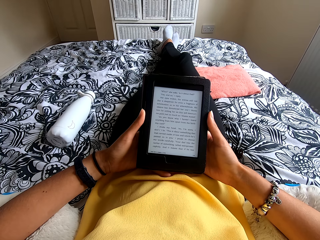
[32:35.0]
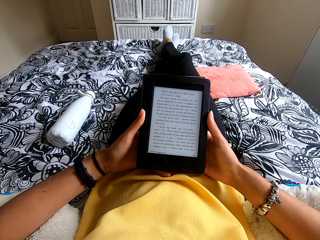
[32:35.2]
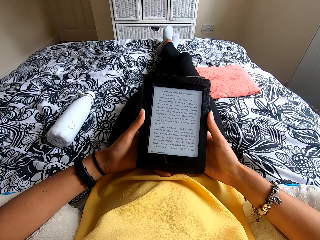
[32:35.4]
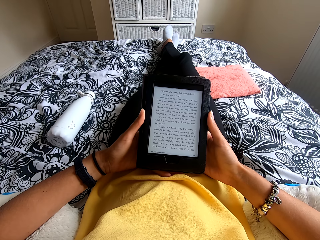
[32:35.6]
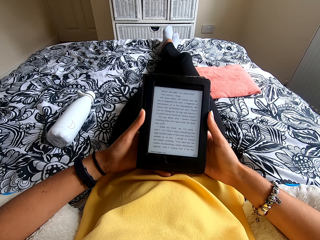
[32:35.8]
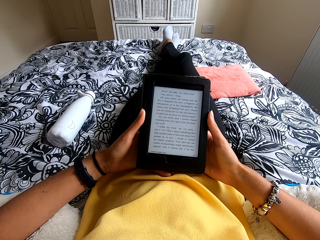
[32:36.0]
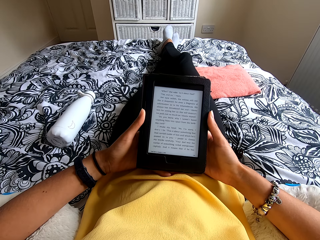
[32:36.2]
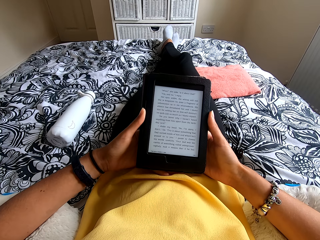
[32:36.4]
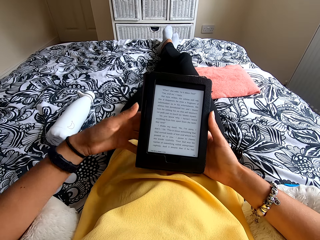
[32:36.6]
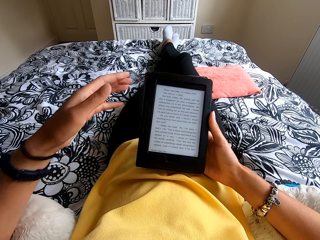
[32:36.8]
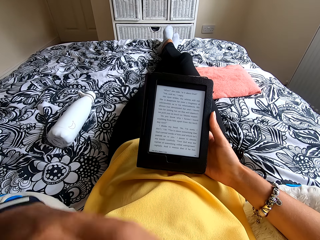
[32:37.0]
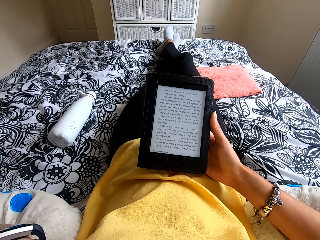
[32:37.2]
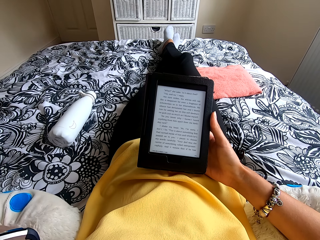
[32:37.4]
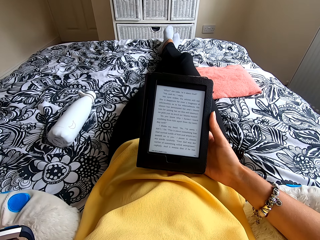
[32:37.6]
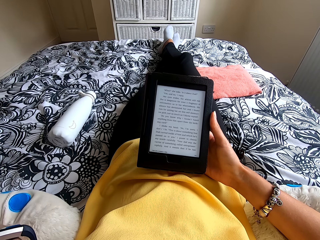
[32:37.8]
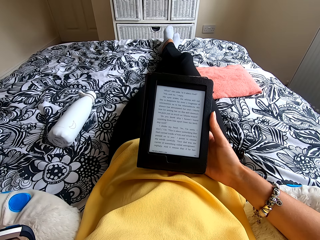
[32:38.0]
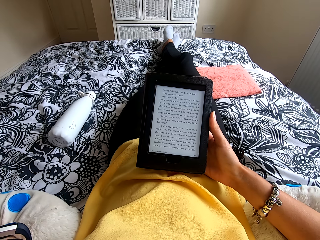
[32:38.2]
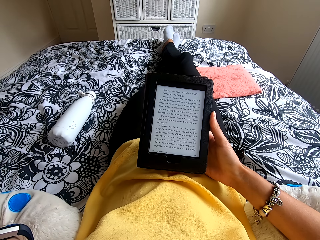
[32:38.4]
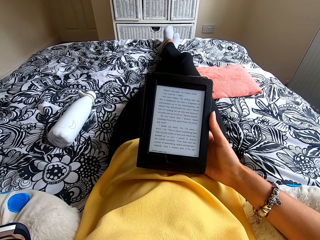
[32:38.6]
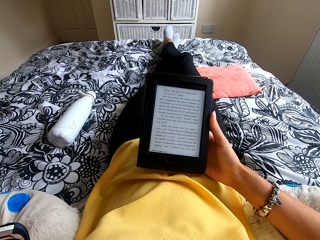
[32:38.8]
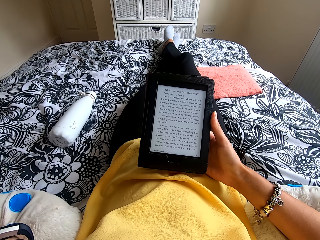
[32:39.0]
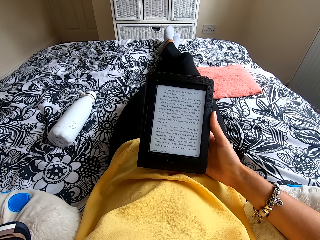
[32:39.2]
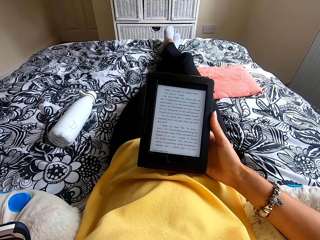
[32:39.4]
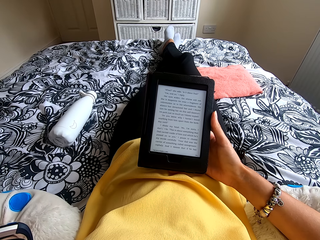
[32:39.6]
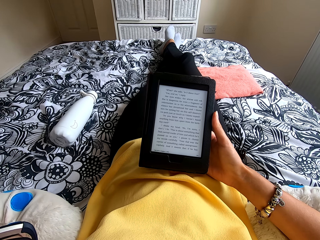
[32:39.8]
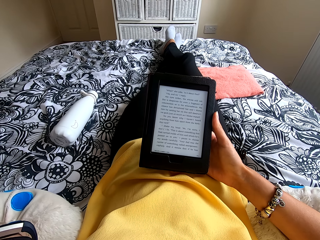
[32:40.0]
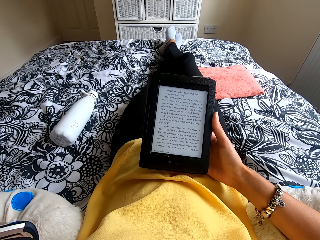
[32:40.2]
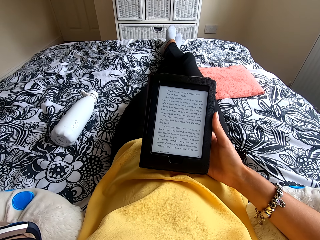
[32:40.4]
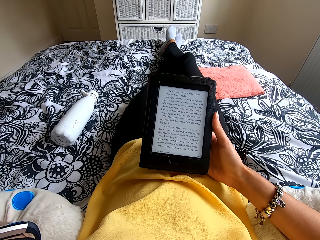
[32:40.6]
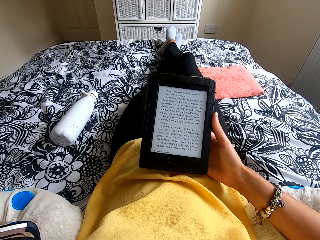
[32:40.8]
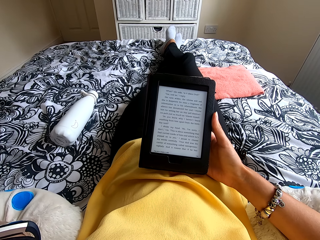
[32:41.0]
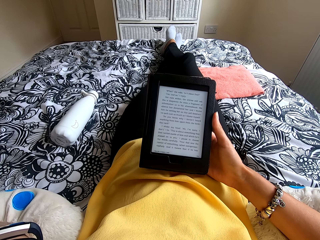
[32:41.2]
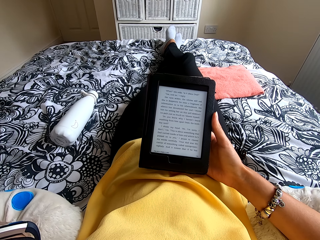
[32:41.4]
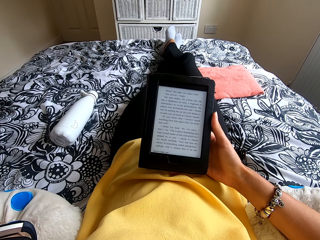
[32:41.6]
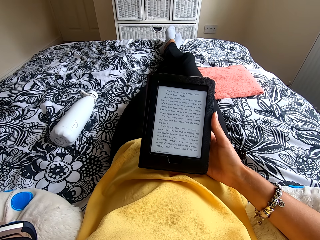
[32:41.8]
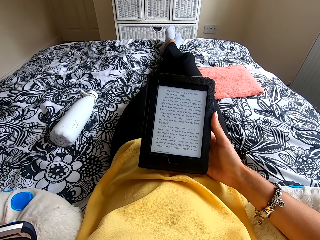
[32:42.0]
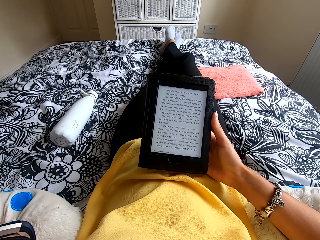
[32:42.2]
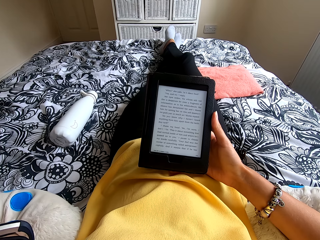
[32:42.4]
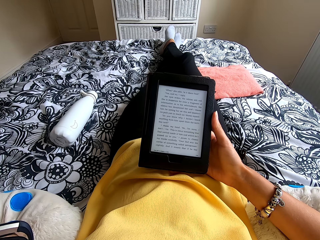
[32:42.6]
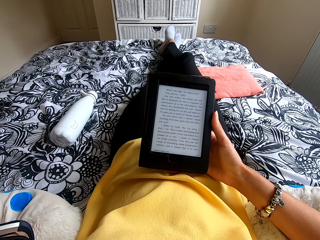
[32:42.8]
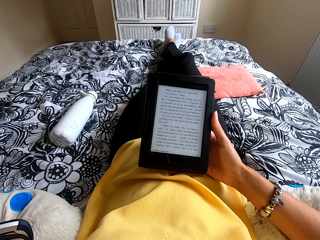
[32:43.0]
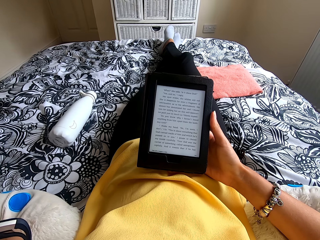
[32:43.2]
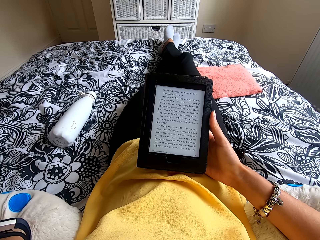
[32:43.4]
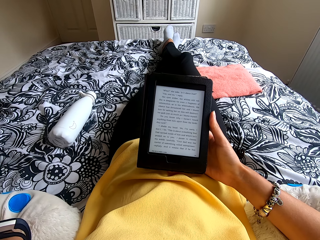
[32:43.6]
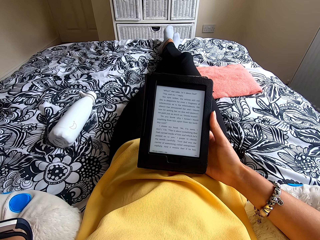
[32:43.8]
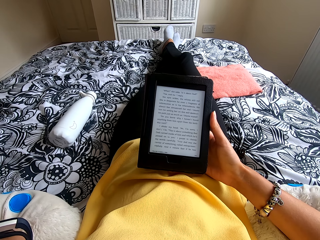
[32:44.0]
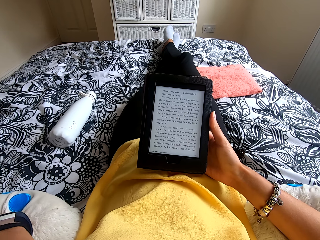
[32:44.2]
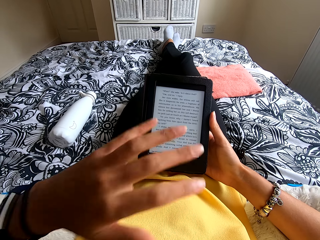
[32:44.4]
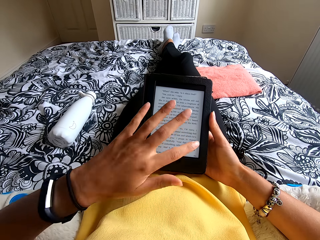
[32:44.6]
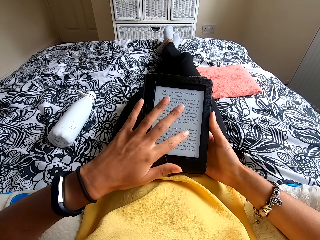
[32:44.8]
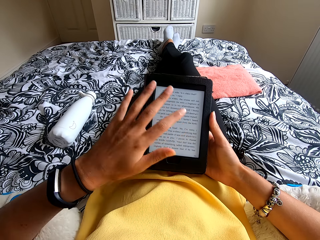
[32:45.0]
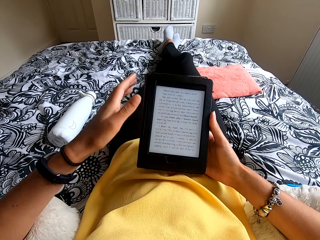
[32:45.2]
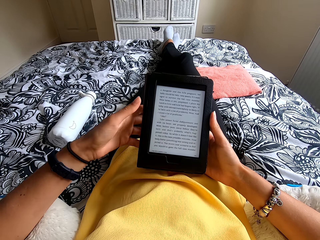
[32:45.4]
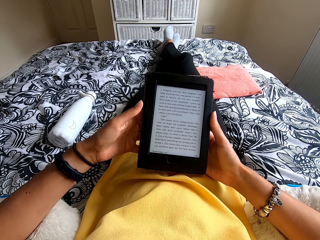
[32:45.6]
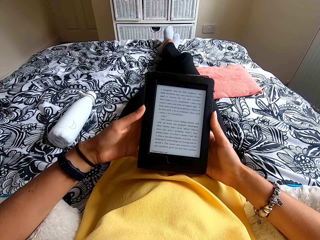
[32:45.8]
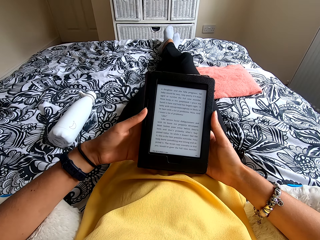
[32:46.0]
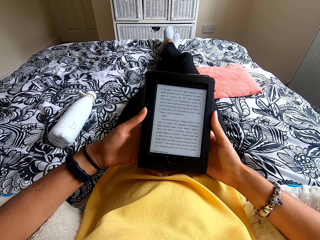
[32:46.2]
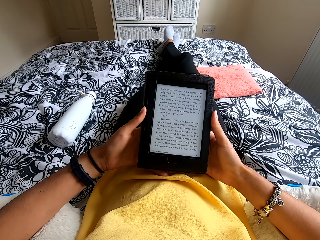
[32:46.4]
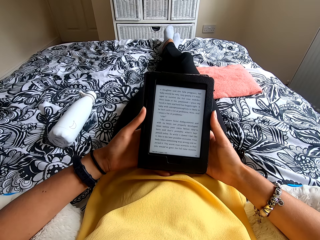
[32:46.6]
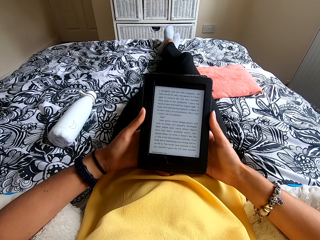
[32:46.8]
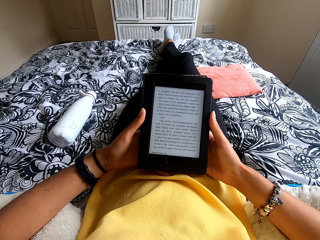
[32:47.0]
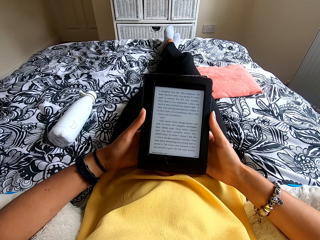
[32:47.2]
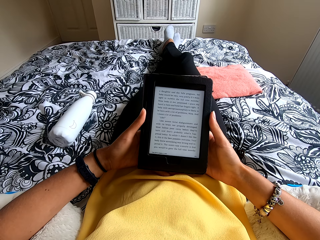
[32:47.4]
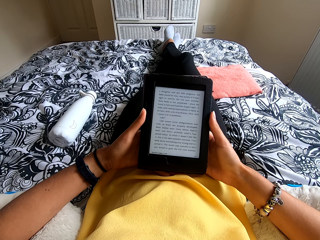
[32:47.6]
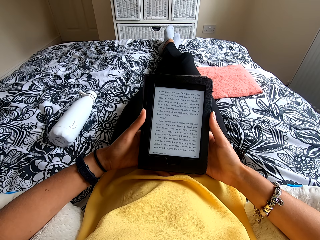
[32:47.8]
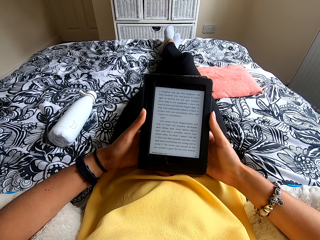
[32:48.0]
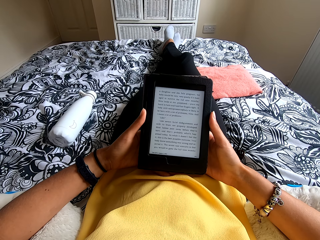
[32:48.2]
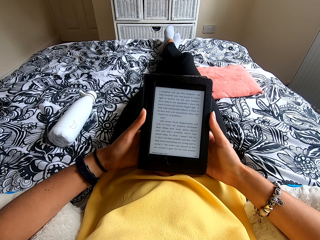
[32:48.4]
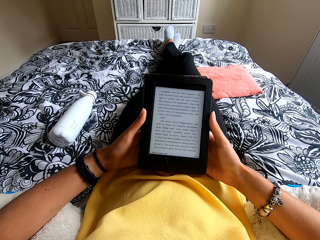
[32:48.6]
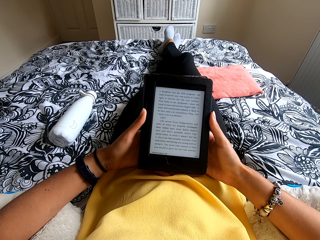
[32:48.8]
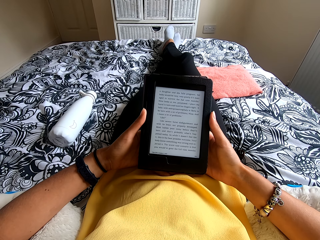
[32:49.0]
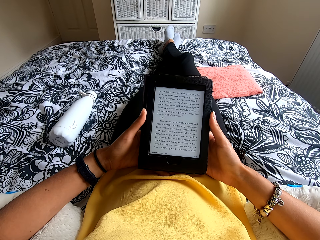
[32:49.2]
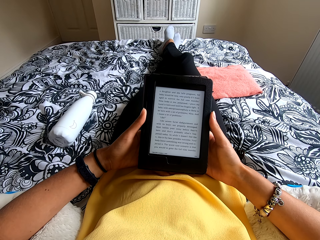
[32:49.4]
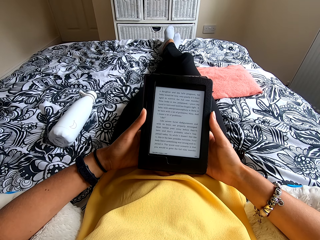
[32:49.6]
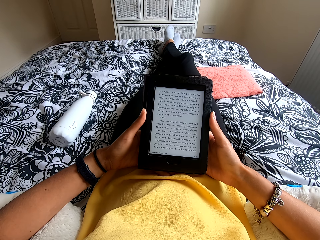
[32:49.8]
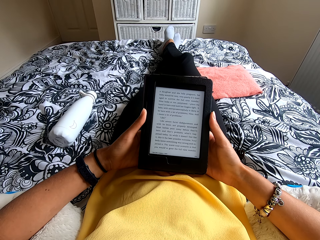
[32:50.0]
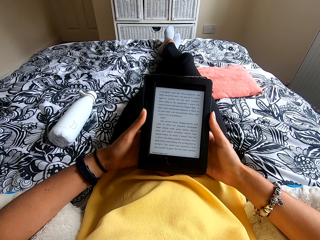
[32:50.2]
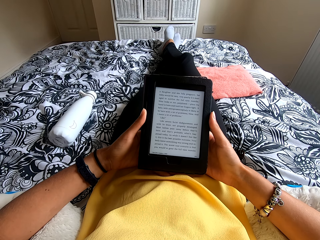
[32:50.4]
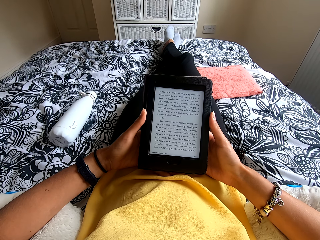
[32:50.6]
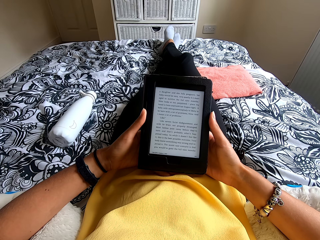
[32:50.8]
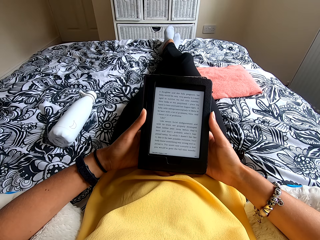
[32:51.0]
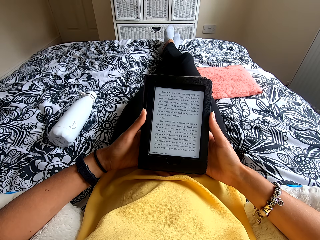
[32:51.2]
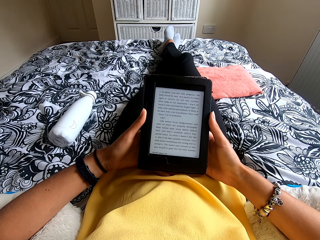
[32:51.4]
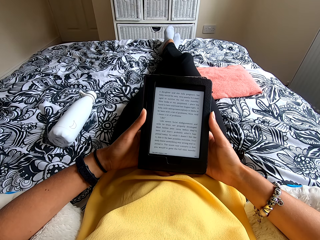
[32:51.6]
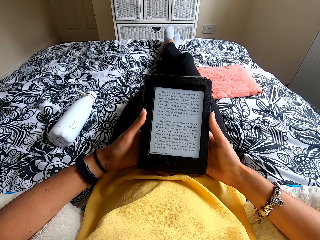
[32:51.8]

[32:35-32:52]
The camera wearer moves the hand to the face. She scratches her face. She presses the ebook reader or tablet. She holds the tablet. She reads the ebook reader.

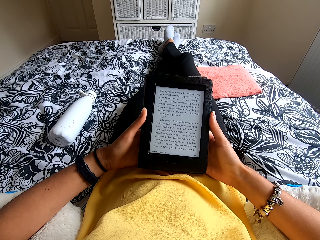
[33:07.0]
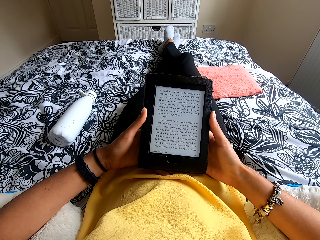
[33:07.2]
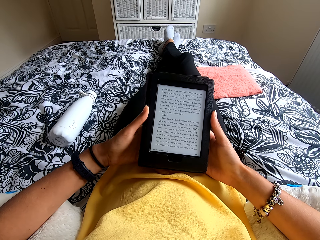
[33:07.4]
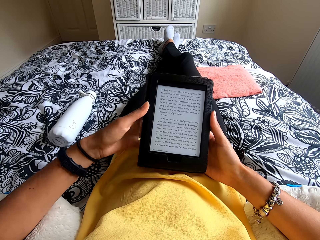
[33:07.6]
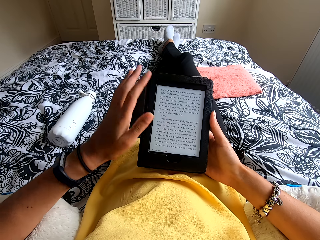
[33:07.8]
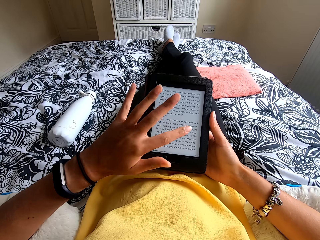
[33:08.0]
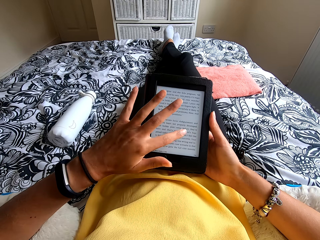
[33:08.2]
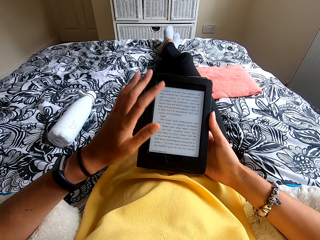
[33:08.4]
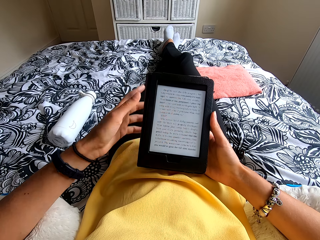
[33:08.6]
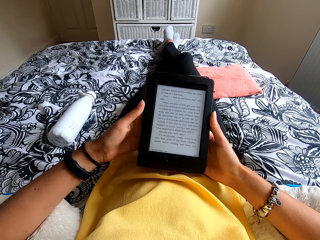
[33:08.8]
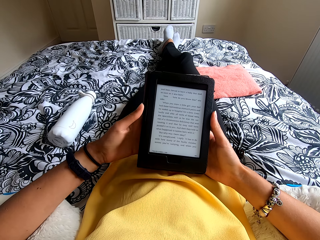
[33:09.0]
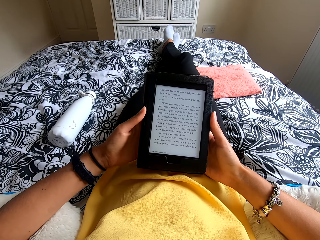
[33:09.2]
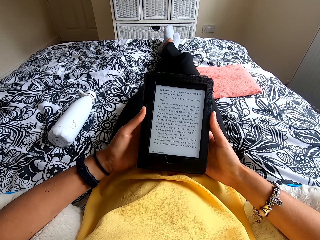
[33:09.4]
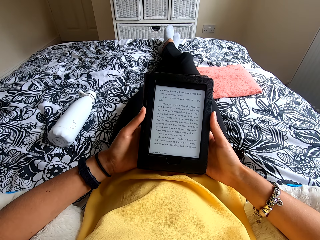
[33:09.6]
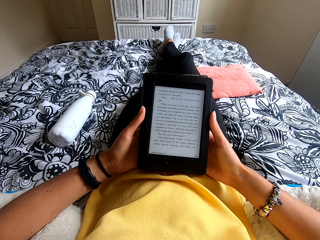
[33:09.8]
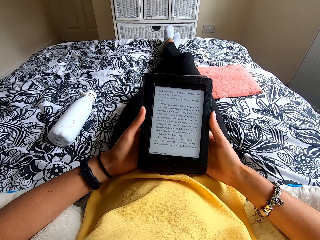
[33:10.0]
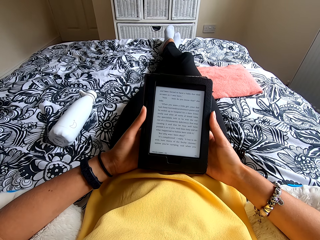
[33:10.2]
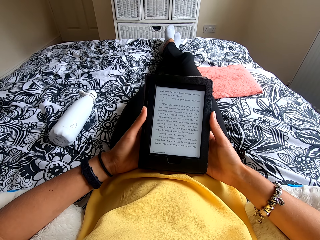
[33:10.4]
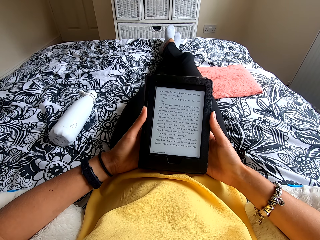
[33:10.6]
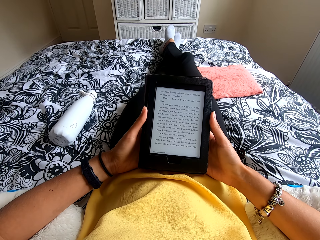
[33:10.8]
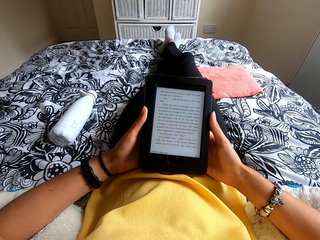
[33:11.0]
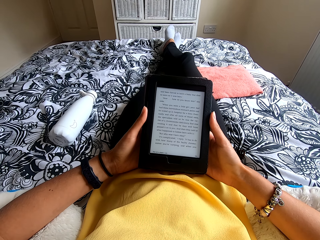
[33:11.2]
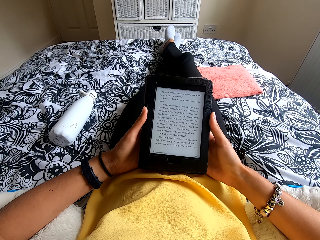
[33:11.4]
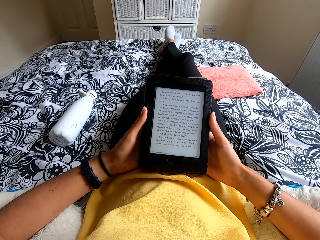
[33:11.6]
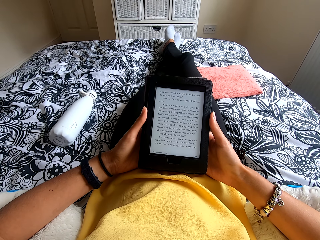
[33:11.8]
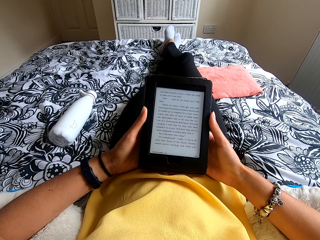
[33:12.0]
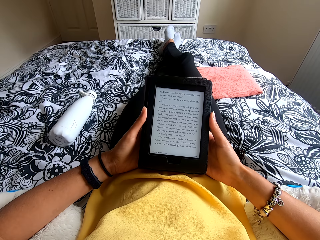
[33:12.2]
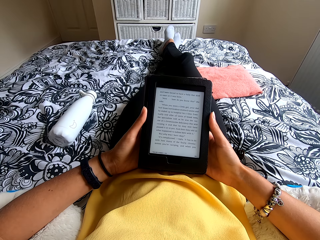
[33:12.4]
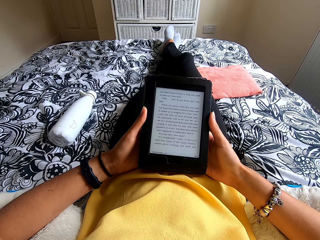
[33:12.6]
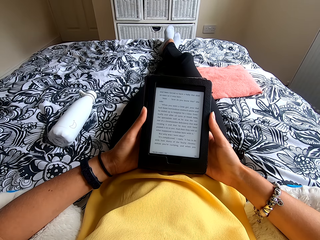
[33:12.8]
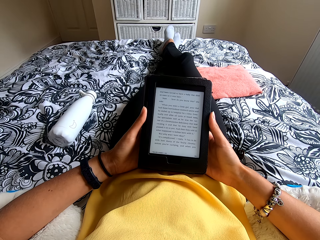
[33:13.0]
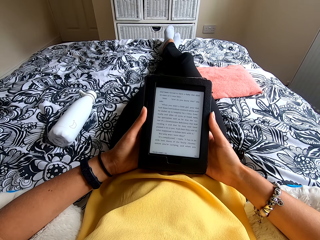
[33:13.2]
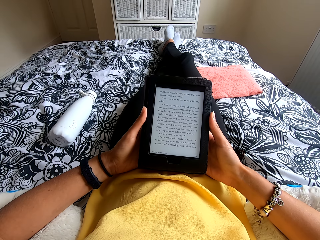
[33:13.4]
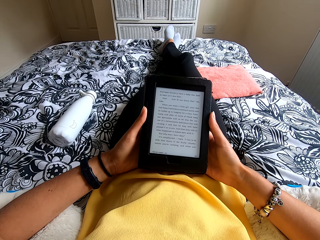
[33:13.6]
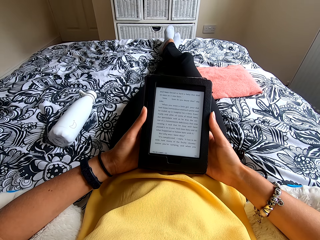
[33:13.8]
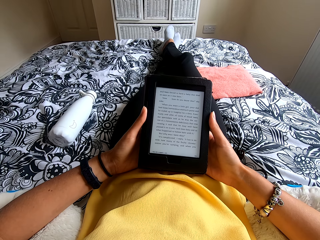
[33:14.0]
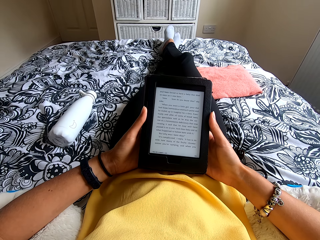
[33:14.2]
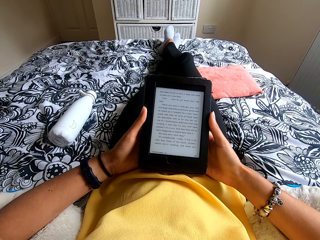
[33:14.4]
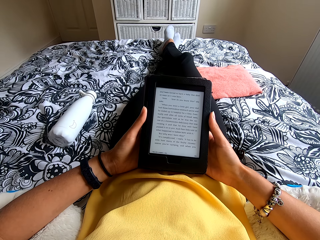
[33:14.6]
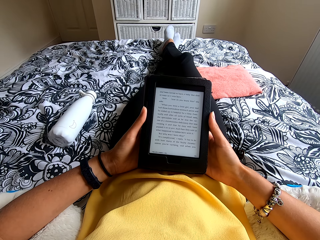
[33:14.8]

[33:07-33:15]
The camera wearer presses the ebook reader or tablet. They hold the tablet. They read the ebook reader.
